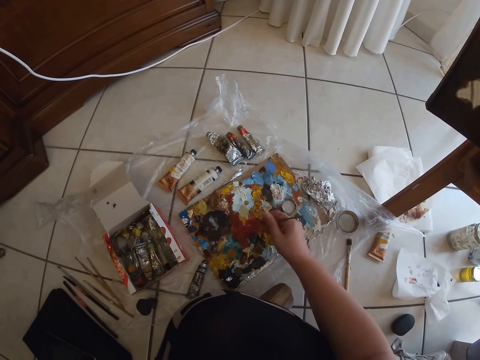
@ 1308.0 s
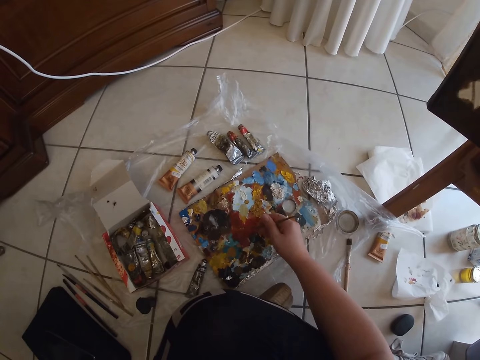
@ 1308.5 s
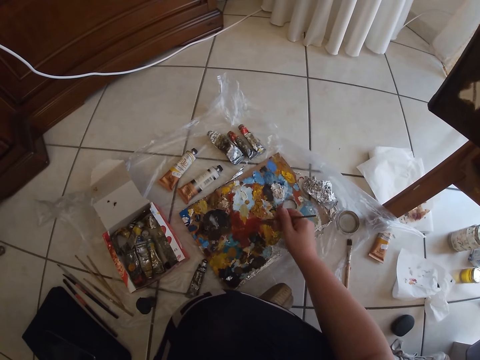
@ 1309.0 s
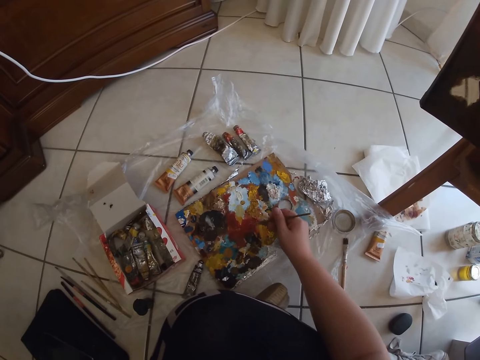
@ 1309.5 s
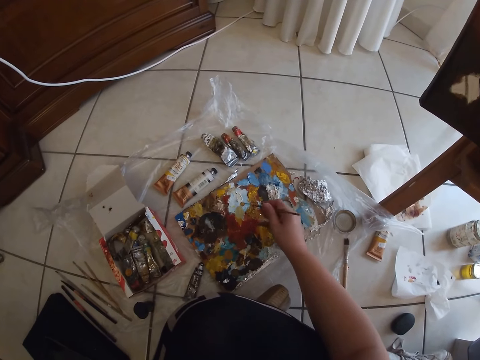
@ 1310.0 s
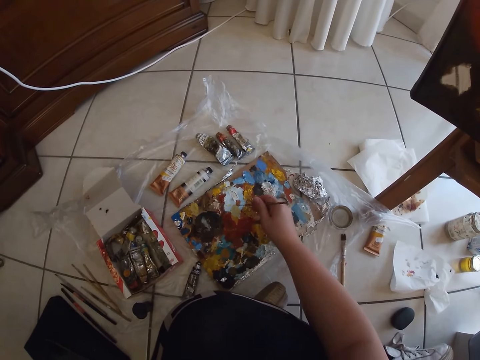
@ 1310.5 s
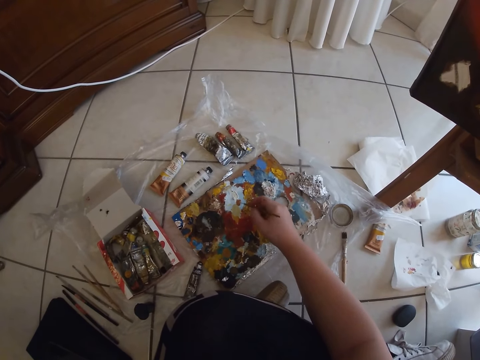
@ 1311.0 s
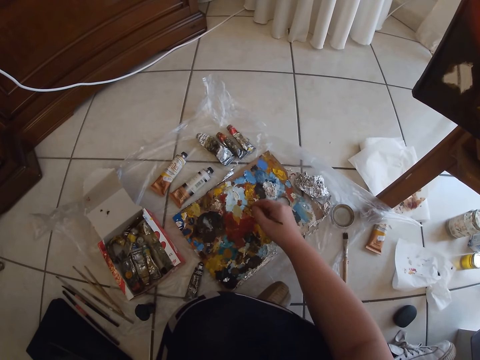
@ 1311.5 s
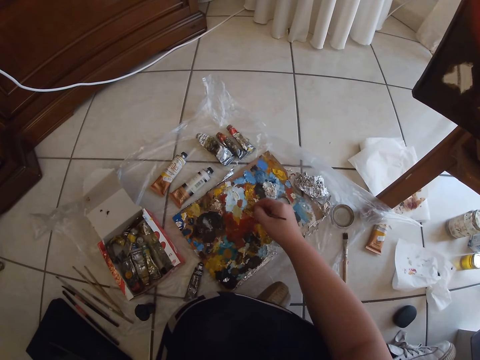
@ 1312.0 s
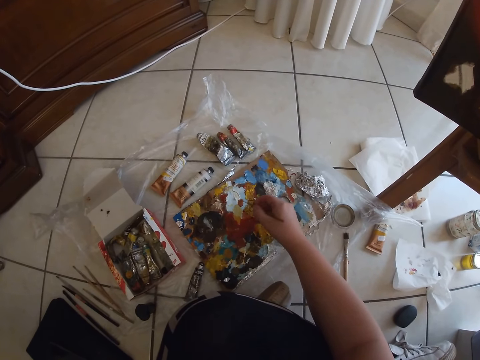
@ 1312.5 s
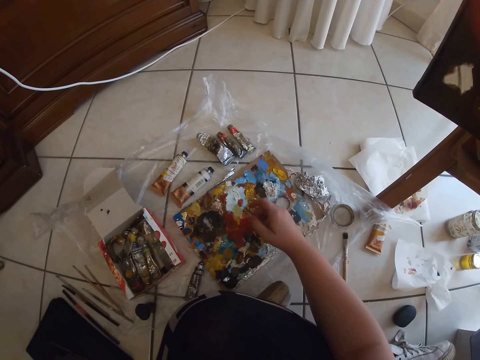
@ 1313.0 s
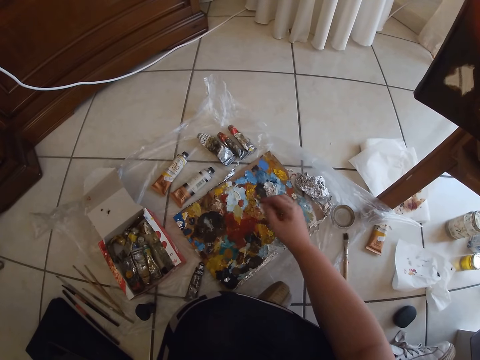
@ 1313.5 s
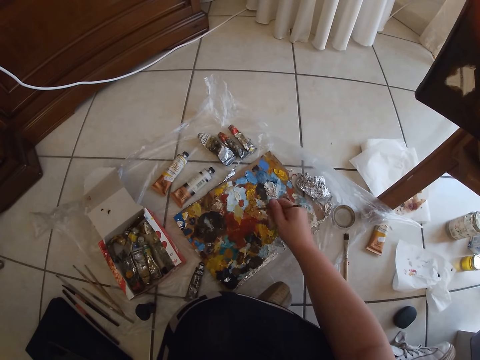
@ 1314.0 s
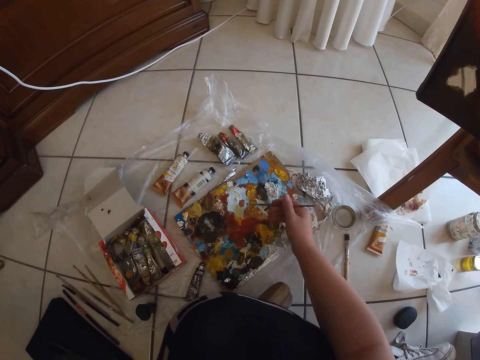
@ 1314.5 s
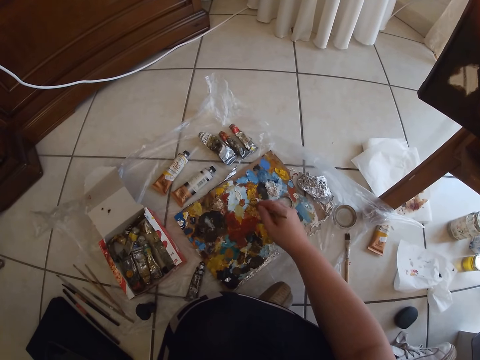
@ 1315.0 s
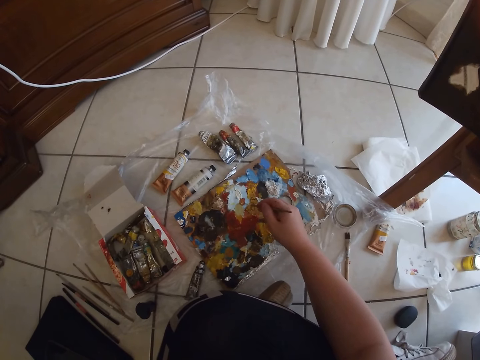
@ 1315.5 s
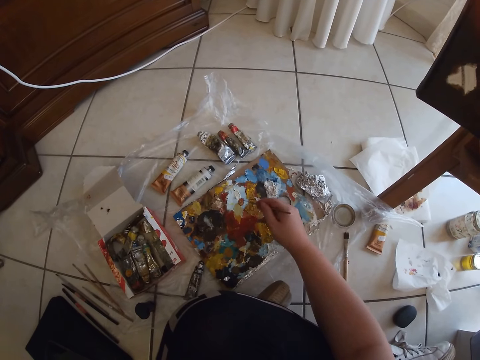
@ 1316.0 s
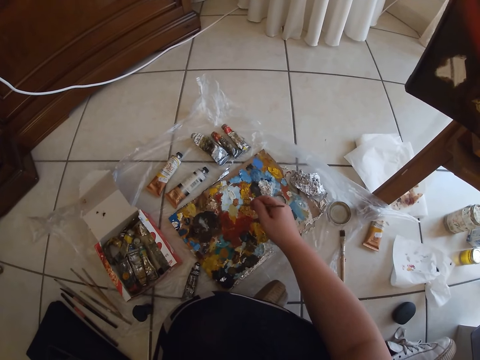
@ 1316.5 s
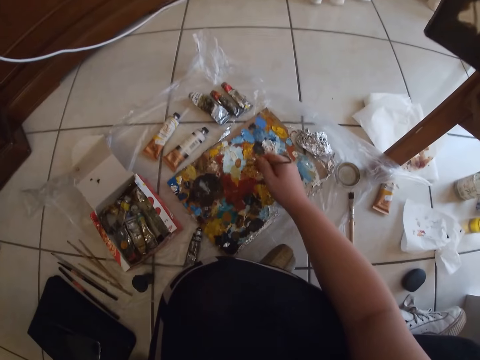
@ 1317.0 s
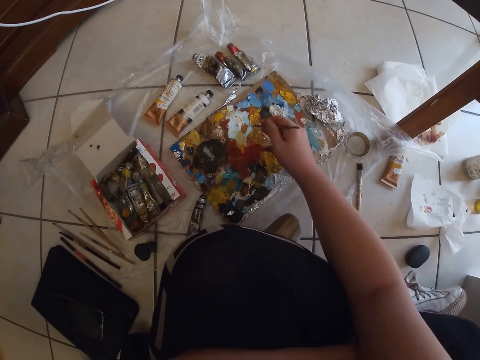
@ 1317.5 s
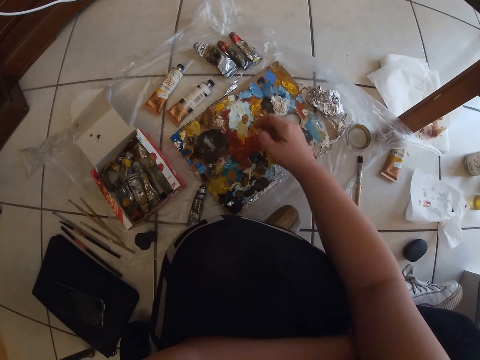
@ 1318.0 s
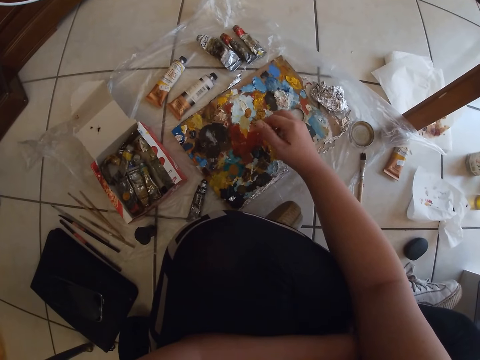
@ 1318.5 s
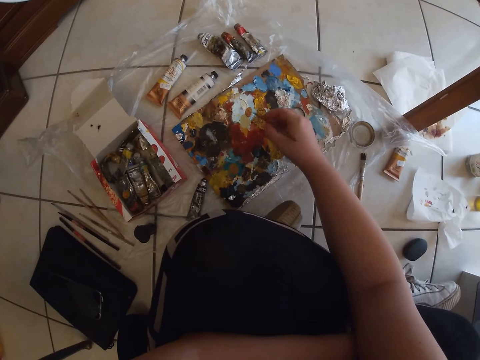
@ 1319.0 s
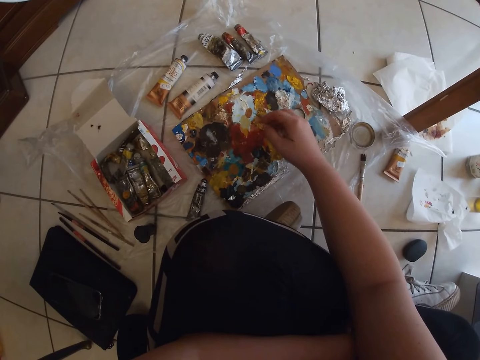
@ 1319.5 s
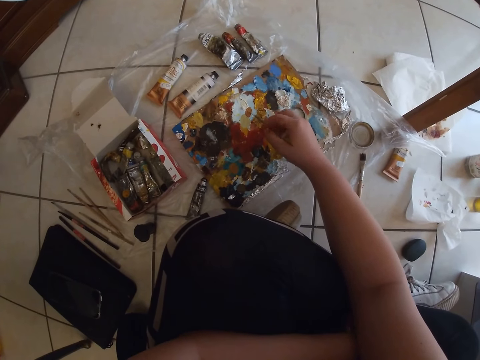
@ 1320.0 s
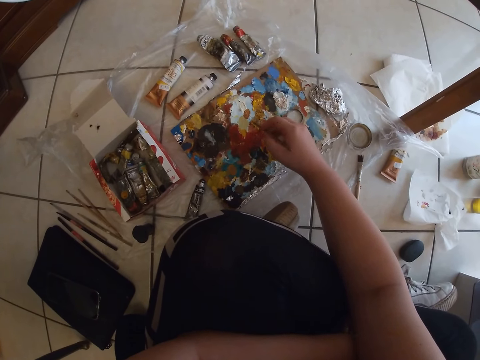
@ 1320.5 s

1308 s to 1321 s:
The camera wearer dips the painting brush in his right hand on paint on the floor. He dips the painting brush in his right hand on the paint on the floor again.

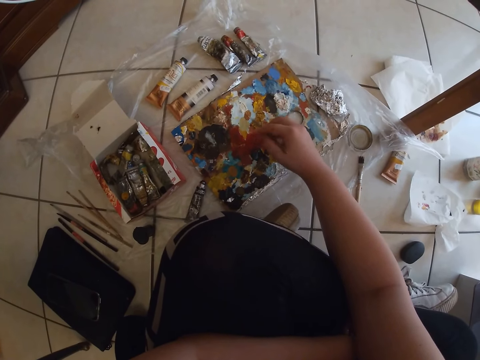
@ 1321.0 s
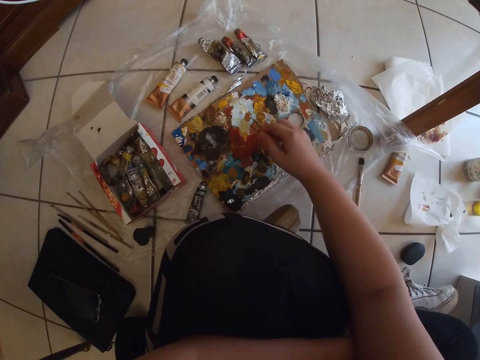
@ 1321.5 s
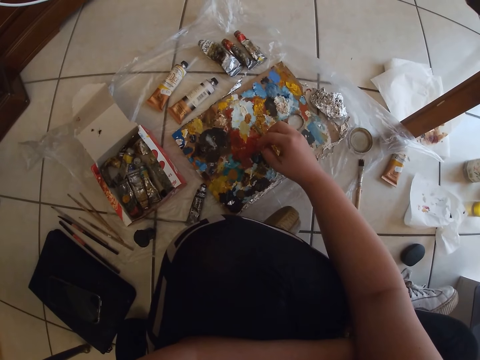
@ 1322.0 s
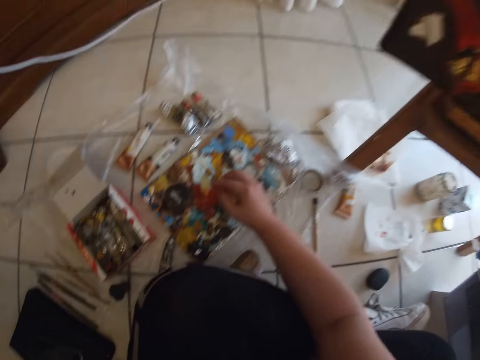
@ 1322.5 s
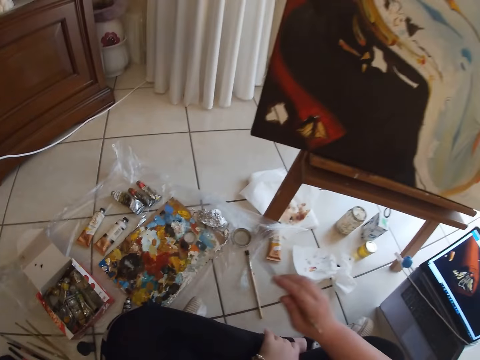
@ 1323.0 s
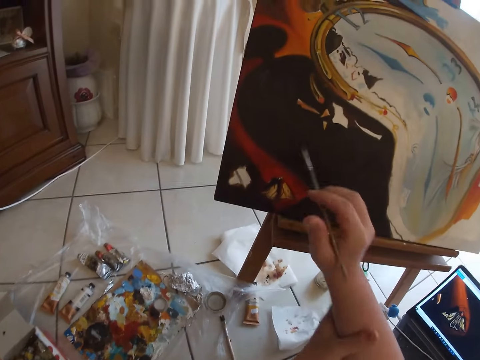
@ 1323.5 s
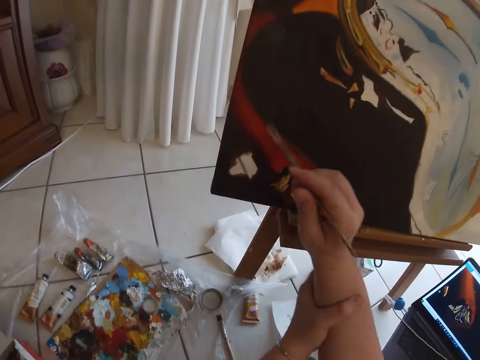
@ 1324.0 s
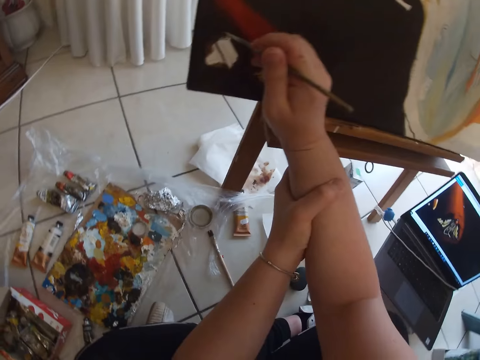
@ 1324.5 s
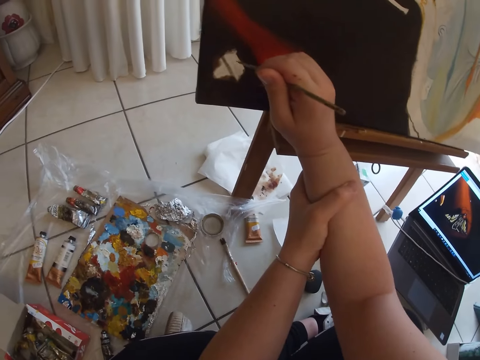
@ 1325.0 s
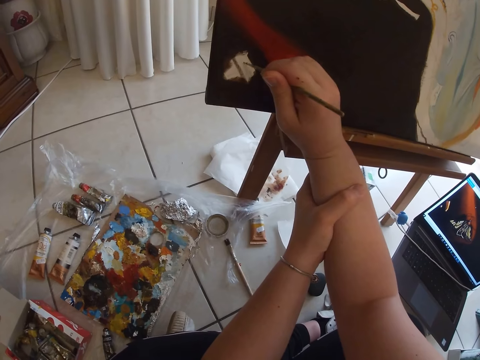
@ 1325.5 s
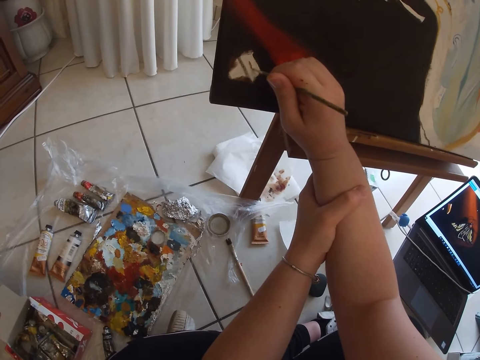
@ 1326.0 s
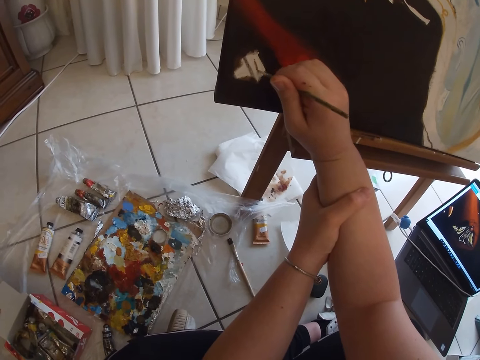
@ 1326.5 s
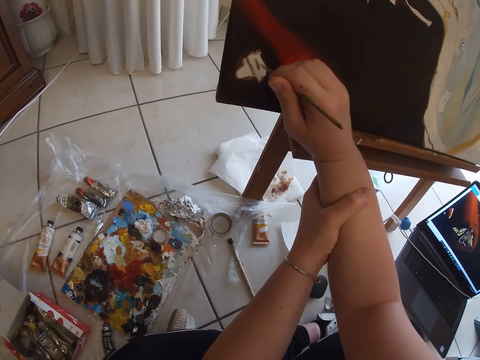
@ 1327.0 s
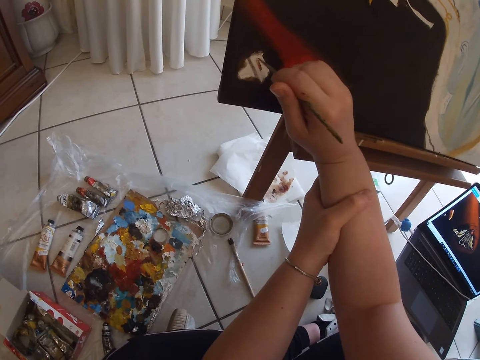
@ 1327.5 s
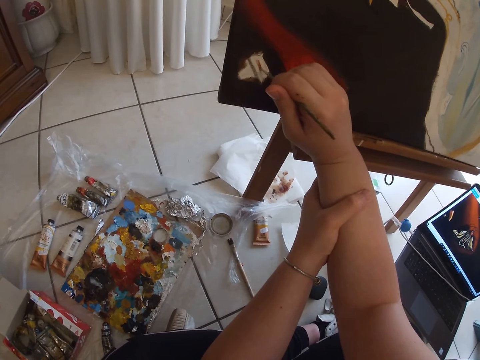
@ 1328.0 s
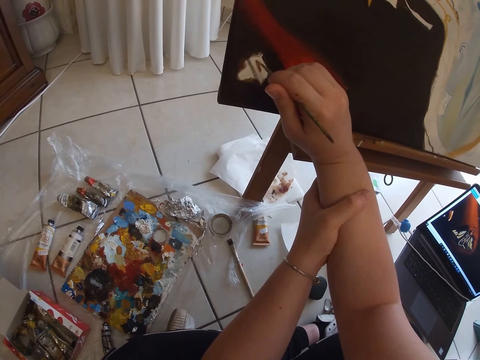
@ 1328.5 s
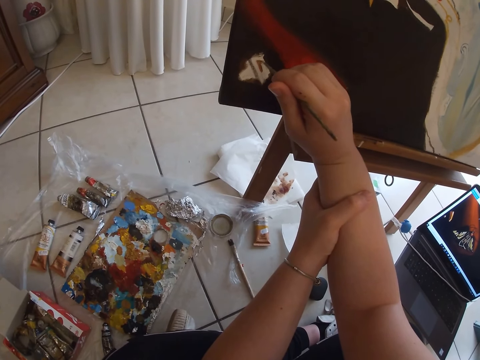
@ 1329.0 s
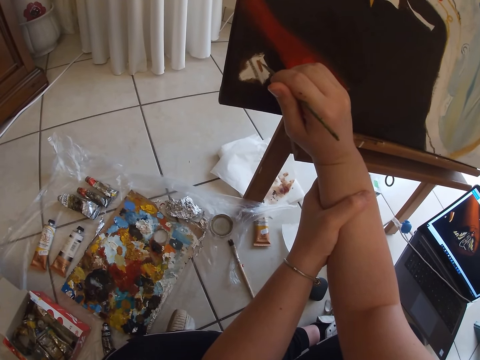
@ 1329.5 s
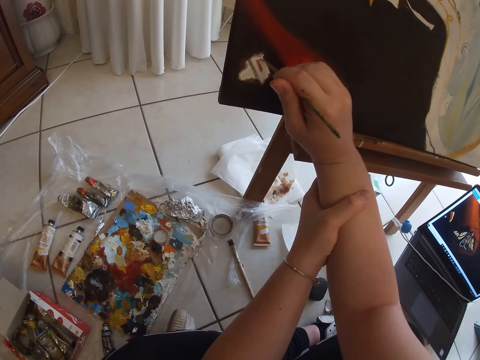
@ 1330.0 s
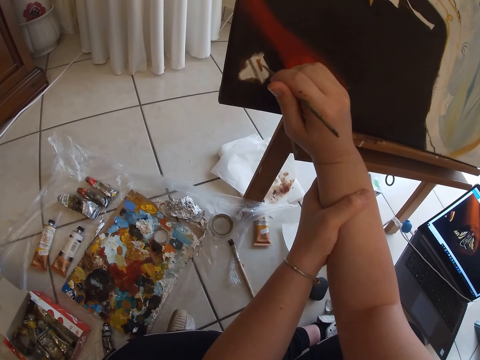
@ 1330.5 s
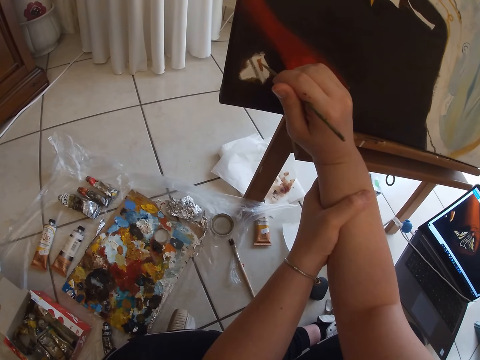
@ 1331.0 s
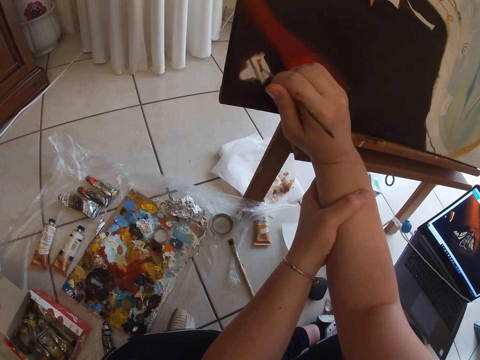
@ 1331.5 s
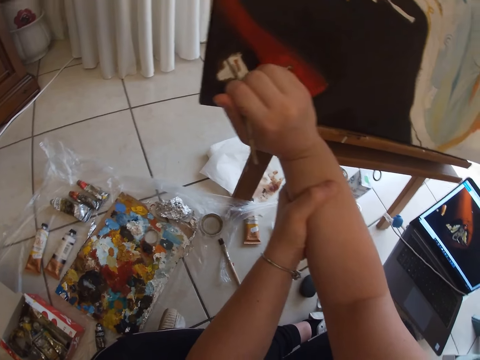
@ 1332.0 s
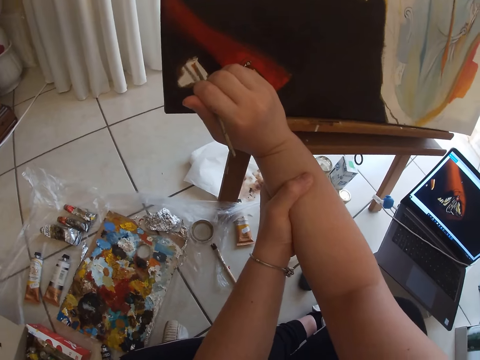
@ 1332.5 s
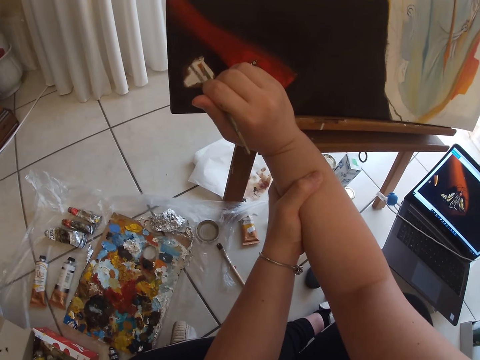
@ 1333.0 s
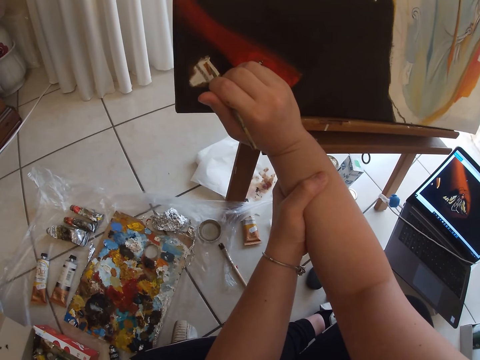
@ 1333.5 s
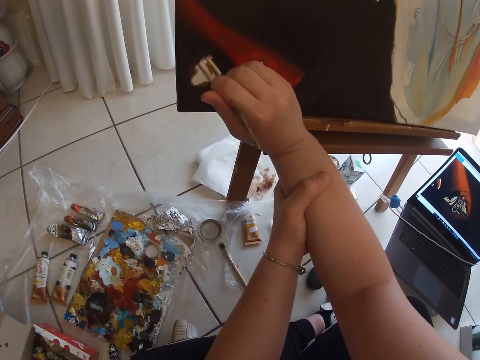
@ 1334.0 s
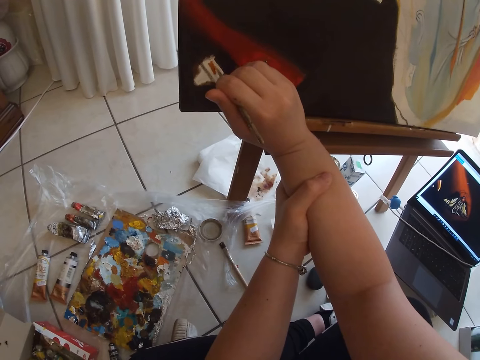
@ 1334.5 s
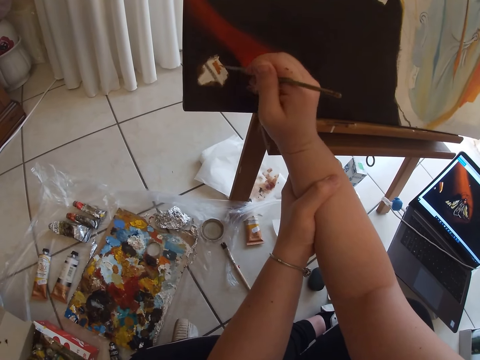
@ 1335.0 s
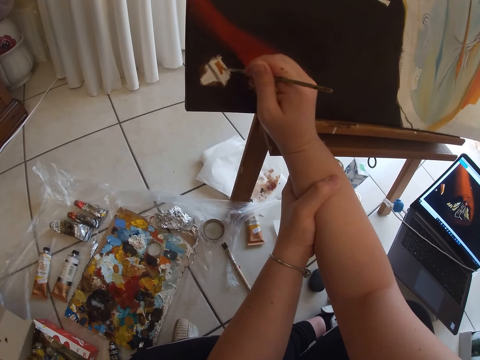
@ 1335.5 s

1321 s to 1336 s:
The camera wearer holds hands with the other hand. He paints on the table or canvas with the painting brush in his right hand.
